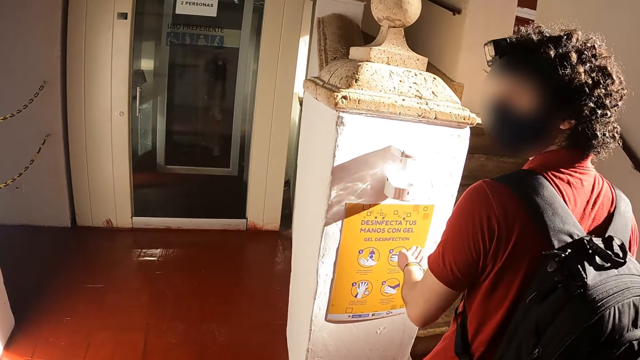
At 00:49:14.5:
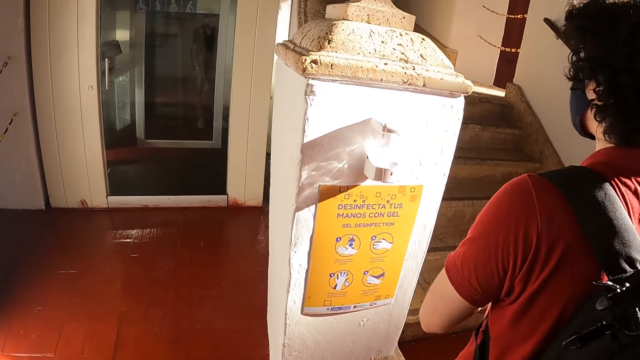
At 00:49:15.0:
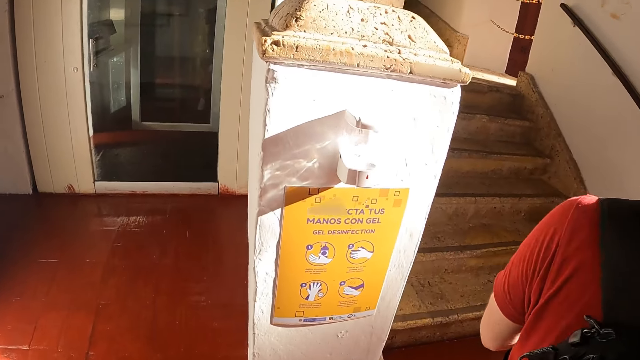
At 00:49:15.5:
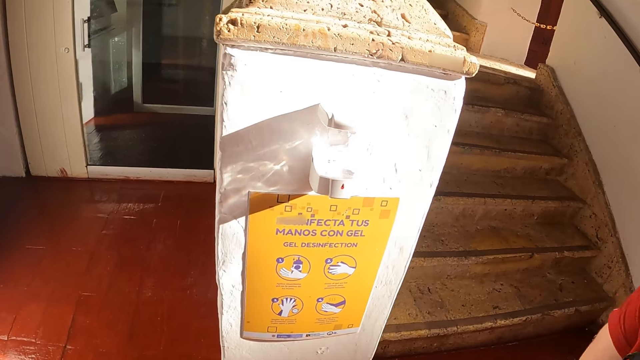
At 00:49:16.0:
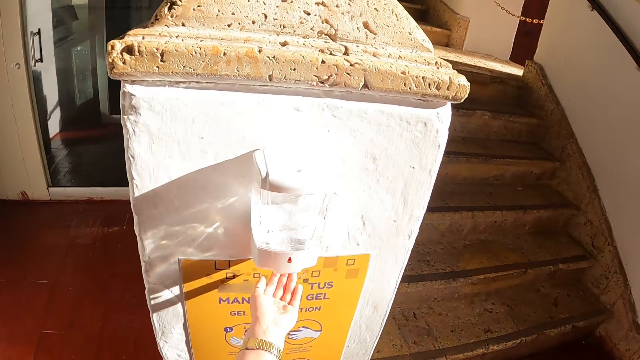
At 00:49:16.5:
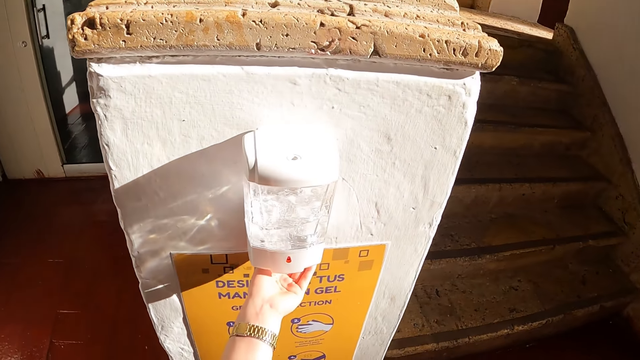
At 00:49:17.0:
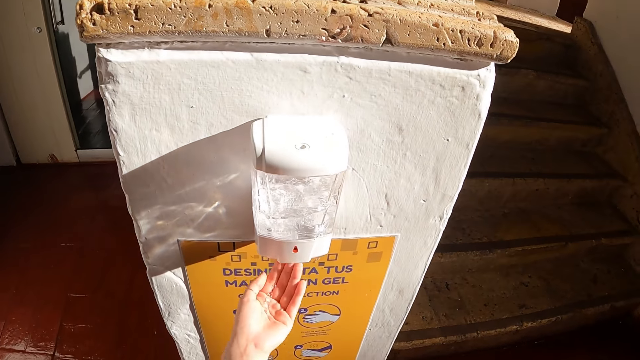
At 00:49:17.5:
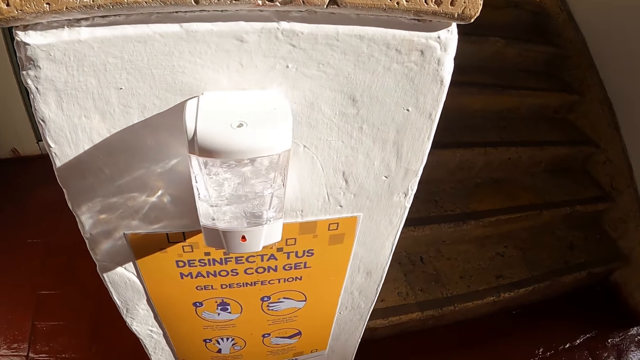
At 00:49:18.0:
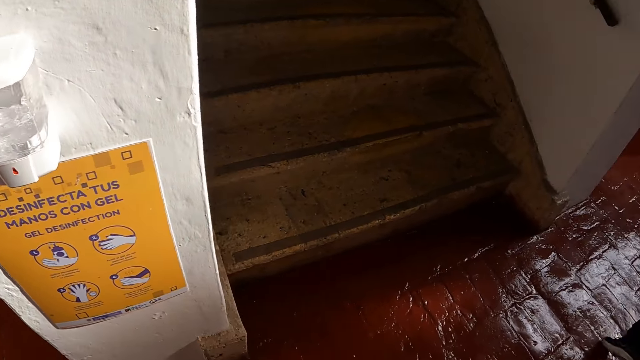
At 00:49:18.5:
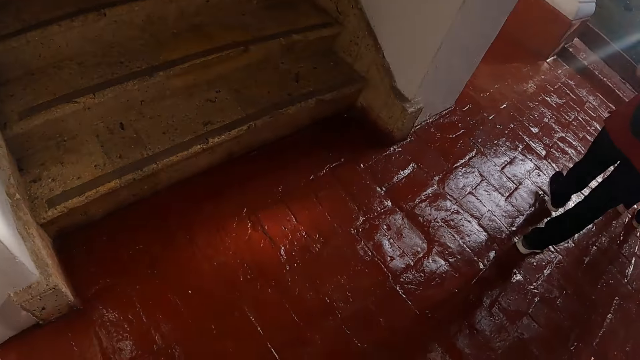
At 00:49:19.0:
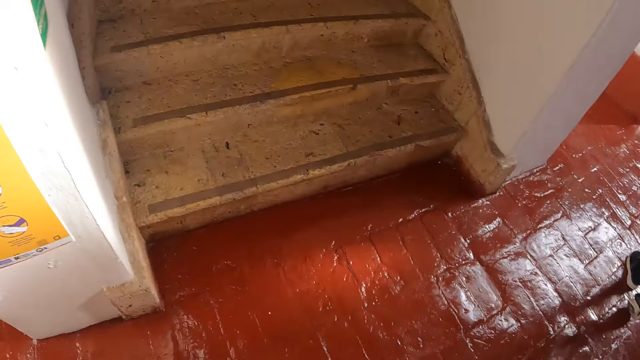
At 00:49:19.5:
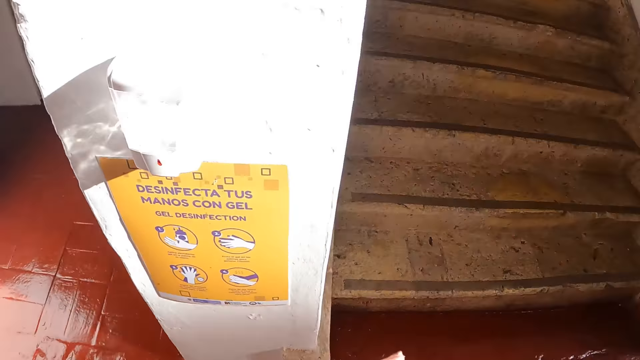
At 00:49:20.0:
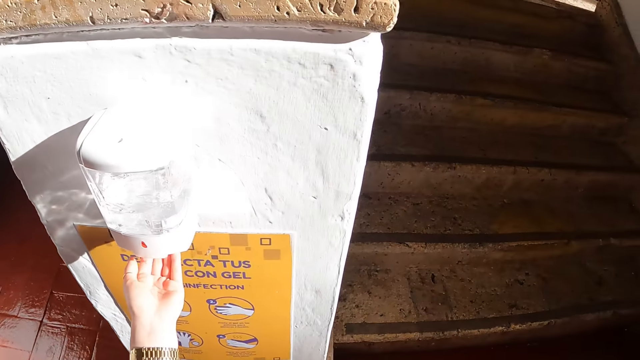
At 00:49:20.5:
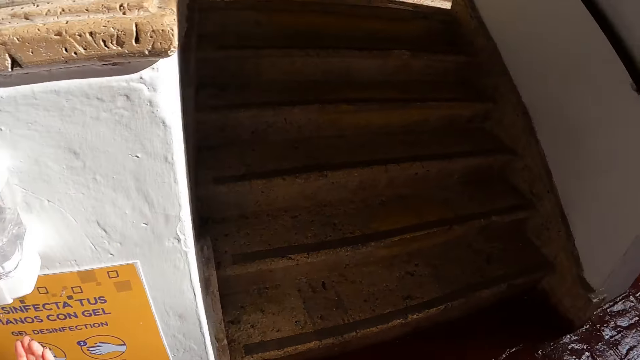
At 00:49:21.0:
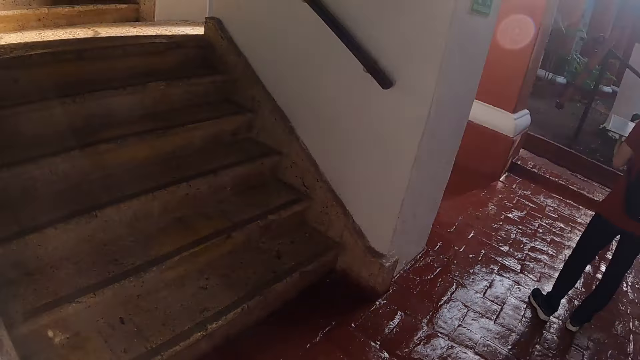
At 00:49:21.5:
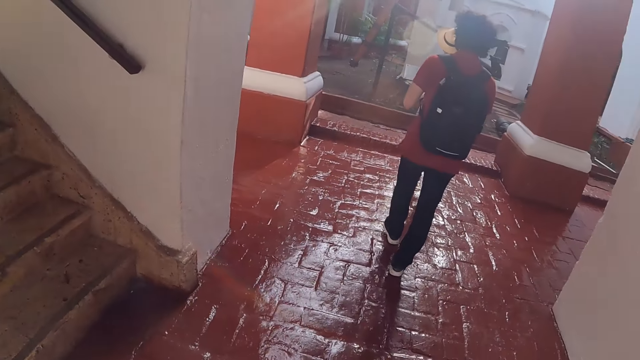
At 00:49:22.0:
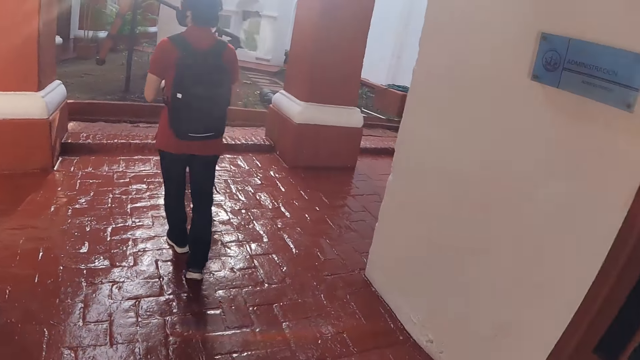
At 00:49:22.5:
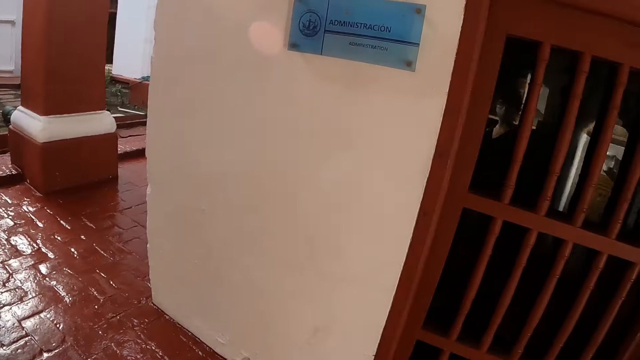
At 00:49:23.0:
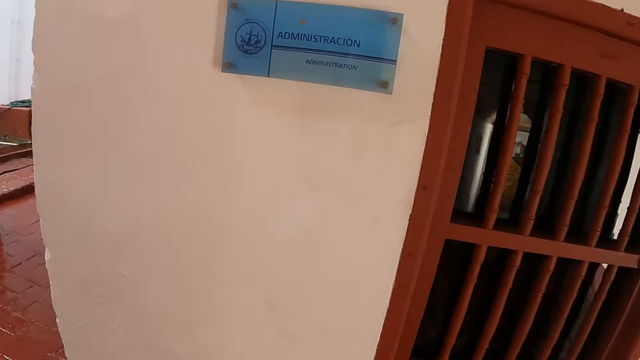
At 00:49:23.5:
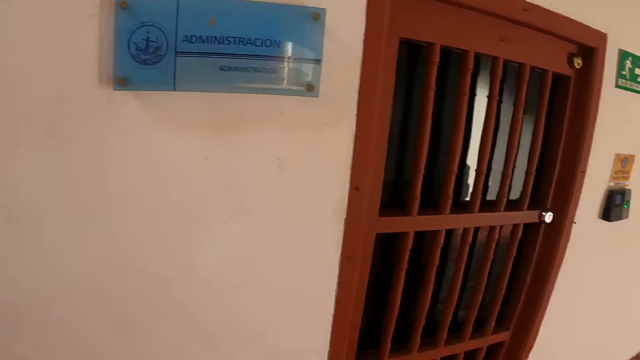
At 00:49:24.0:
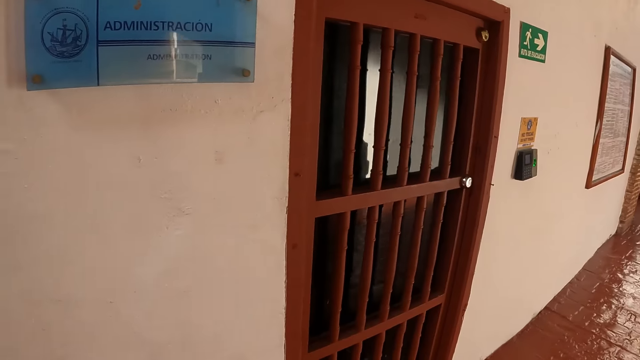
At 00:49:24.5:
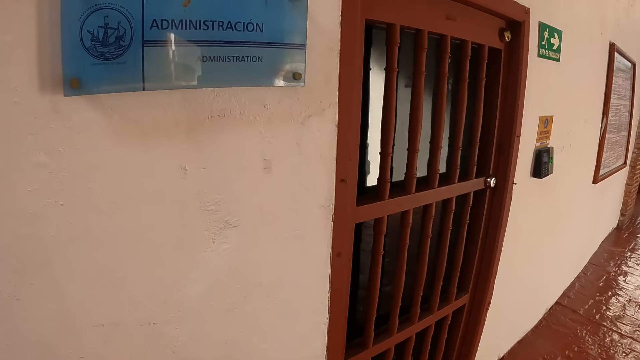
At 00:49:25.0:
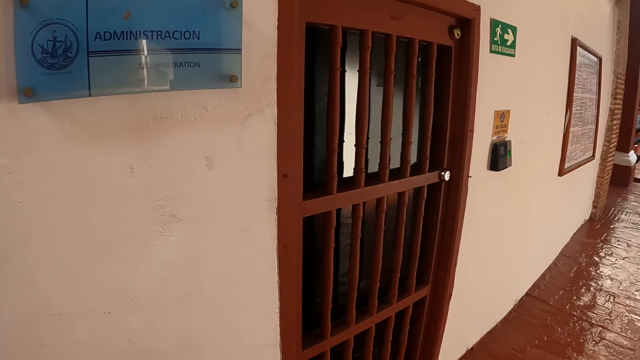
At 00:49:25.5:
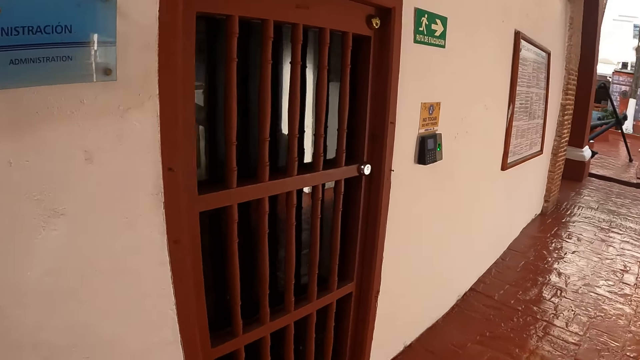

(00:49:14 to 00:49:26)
The camera wearer puts the sanitizer on the hand. They look at the floor. They put the sanitizer on the hand. They walk in the room.

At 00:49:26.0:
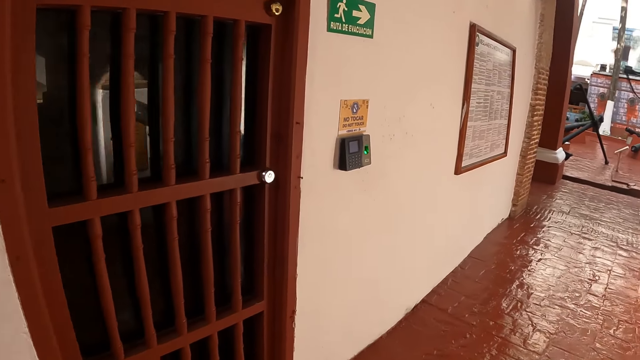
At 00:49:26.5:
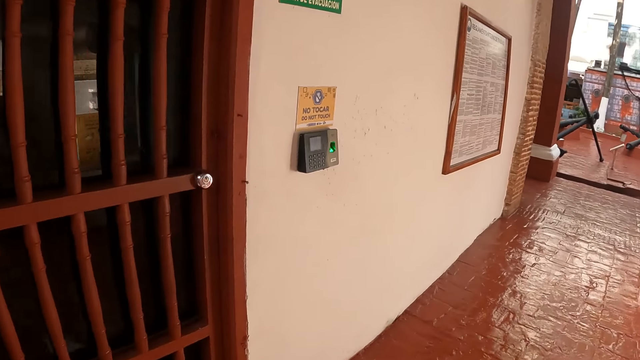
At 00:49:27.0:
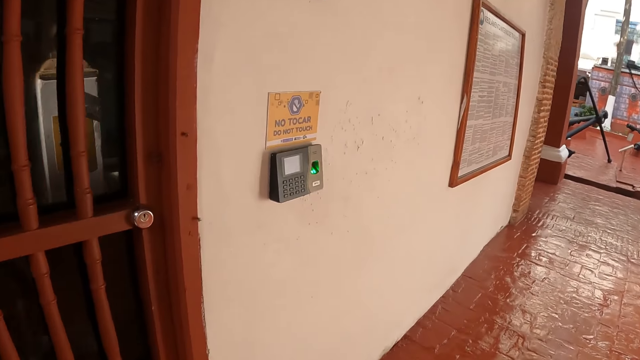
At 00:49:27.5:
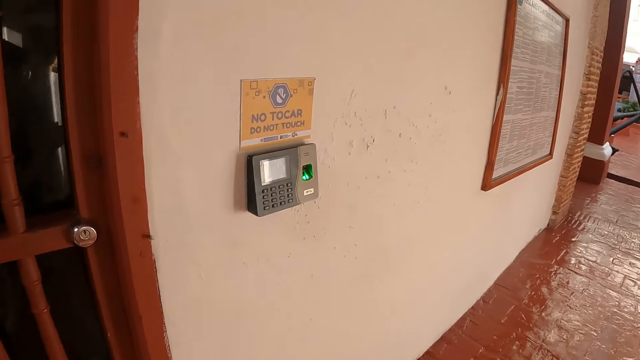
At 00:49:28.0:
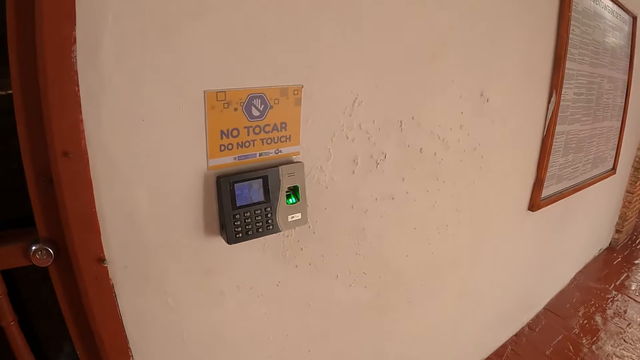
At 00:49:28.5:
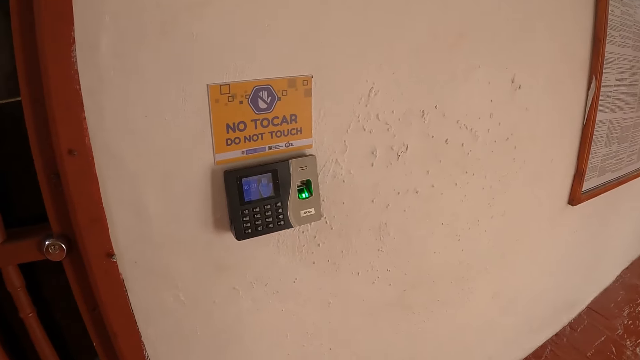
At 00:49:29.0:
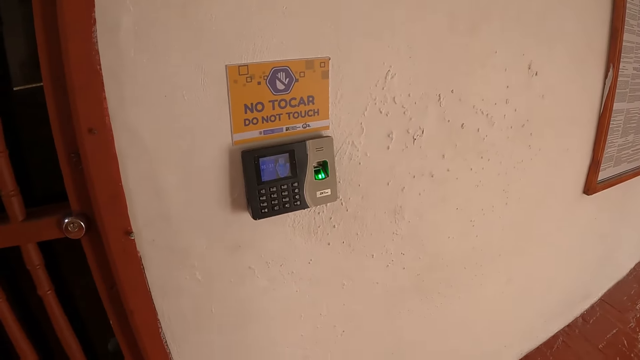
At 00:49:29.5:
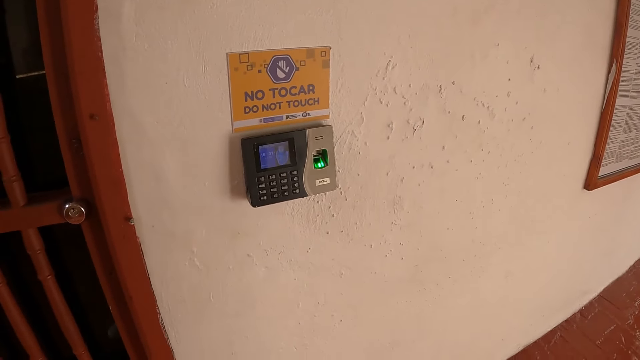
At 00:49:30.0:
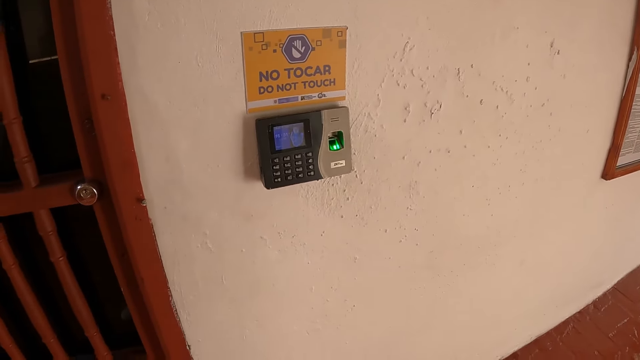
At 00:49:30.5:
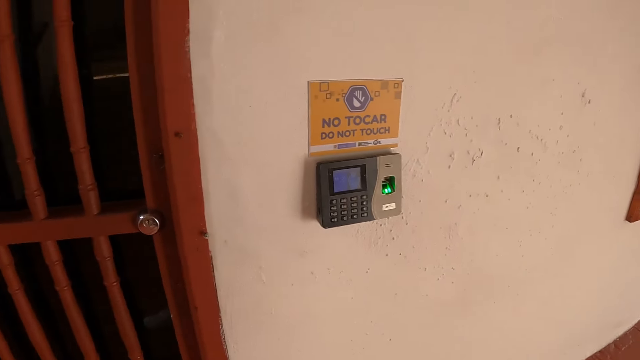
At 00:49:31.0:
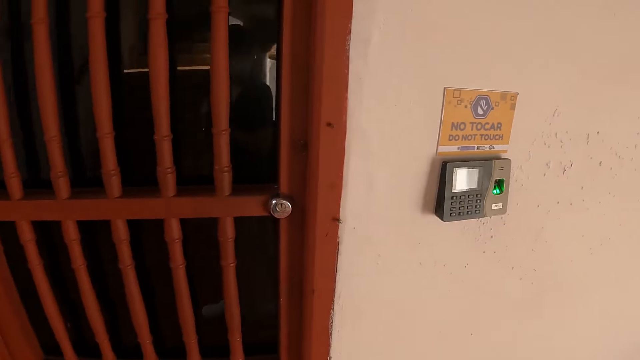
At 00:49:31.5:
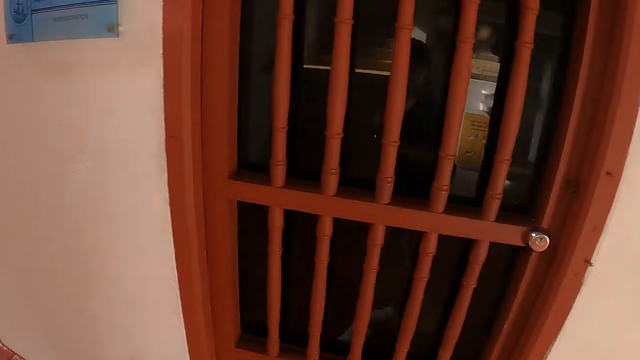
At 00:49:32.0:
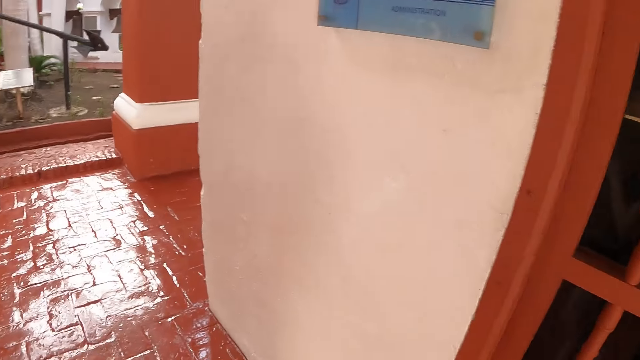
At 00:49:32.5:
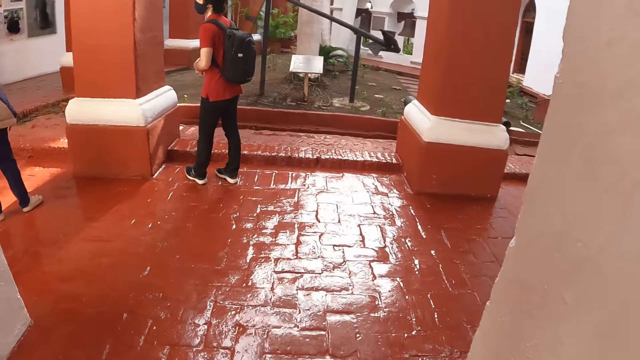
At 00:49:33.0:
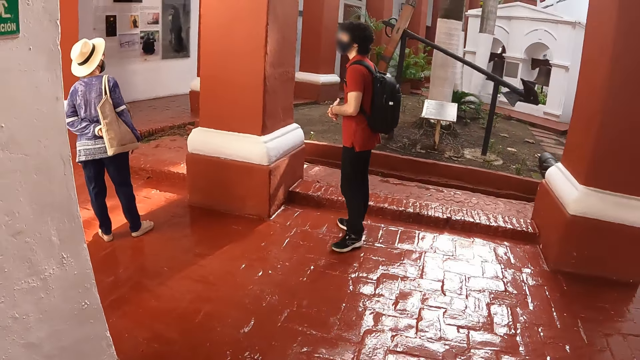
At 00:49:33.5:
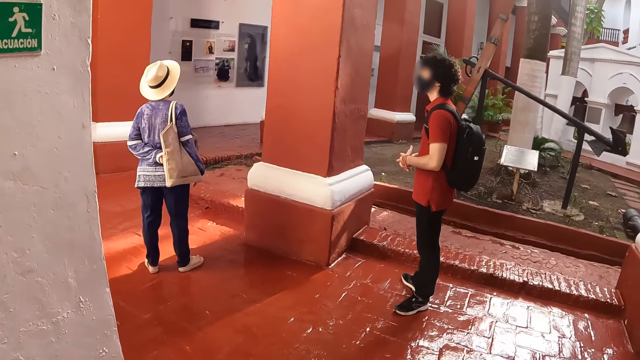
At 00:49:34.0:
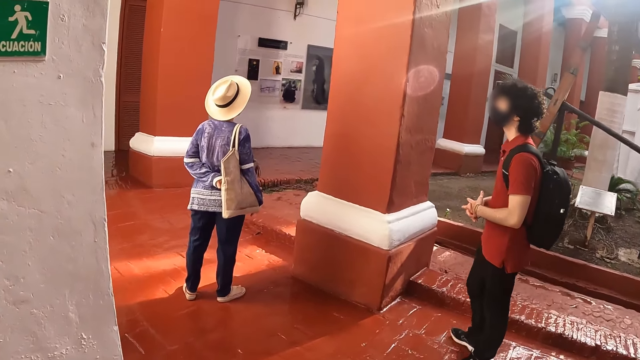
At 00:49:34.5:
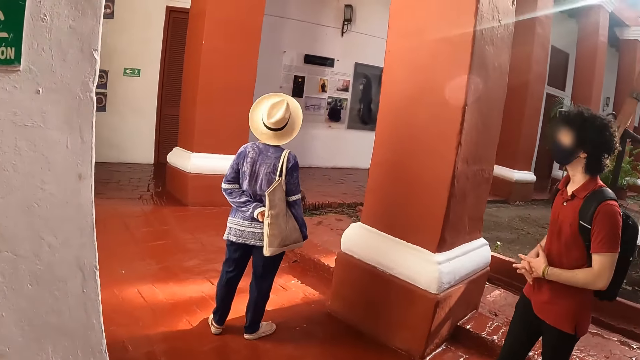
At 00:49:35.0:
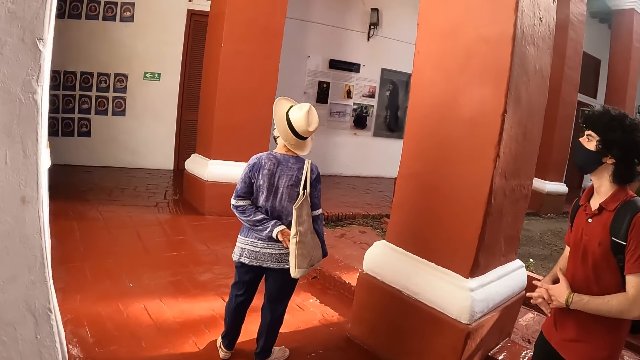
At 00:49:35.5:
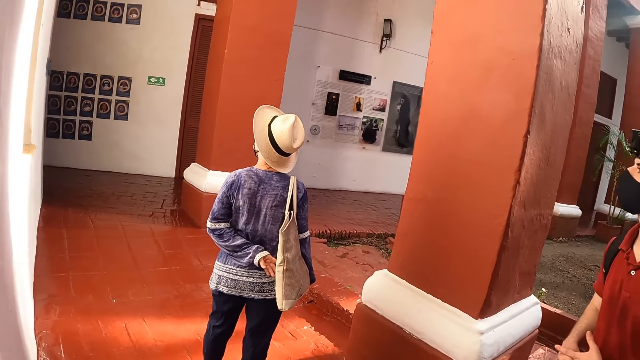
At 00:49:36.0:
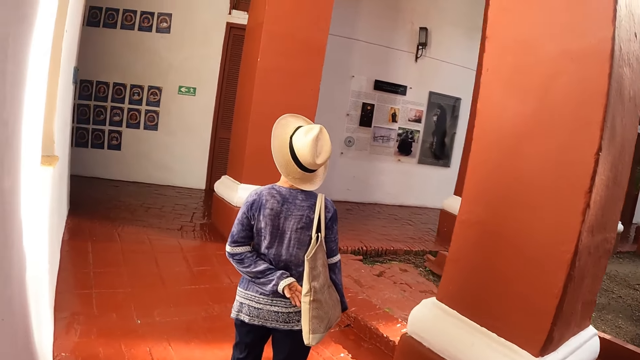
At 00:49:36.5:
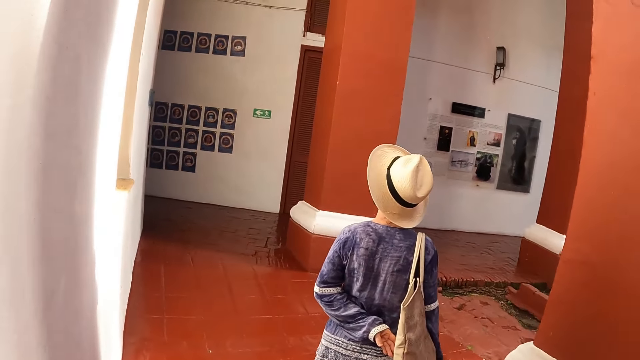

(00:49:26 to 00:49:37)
The camera wearer stares at the door biometrics. They walk in the room.
